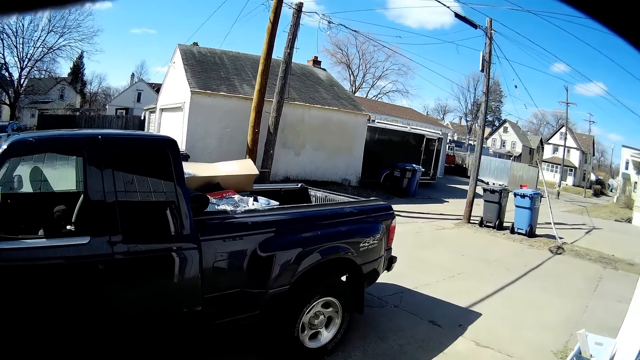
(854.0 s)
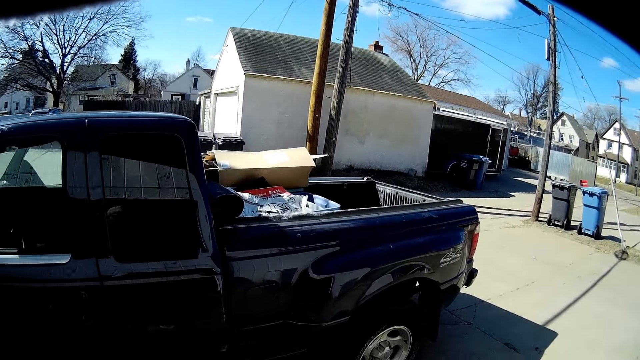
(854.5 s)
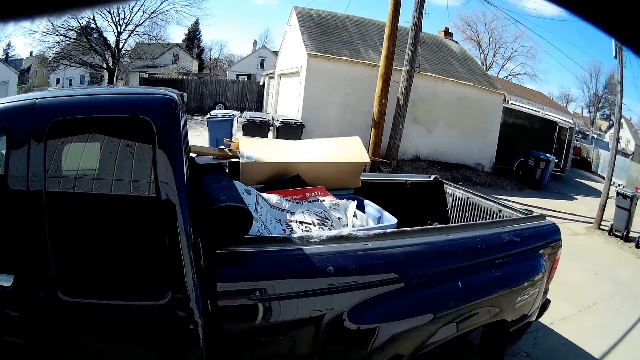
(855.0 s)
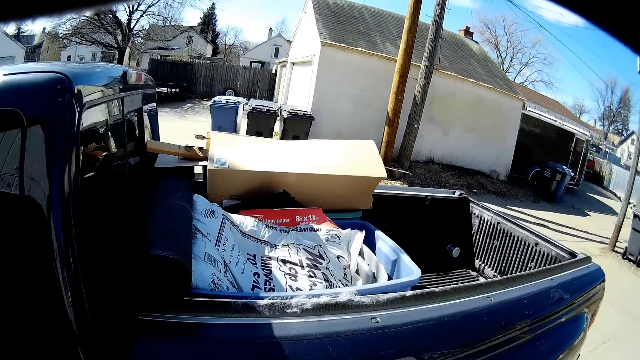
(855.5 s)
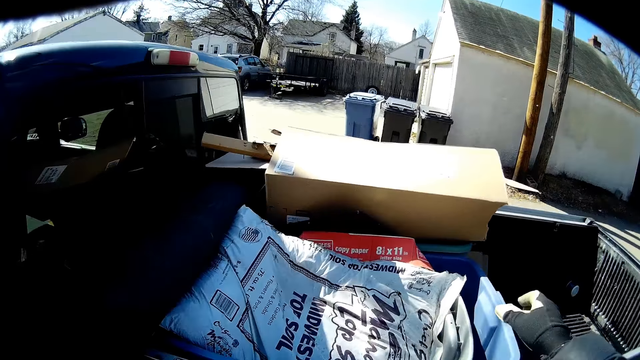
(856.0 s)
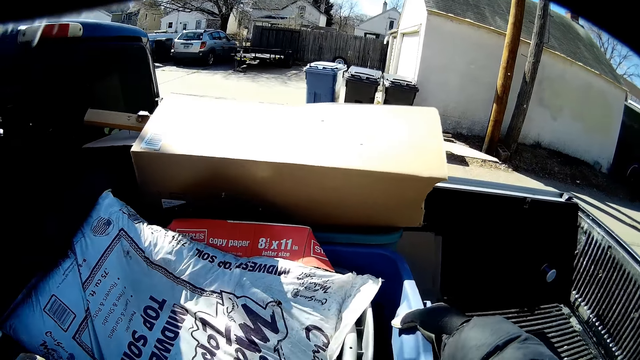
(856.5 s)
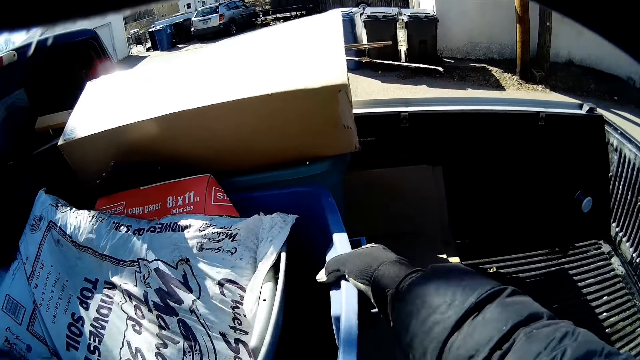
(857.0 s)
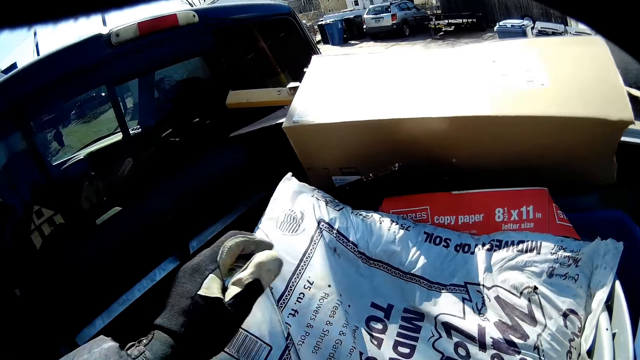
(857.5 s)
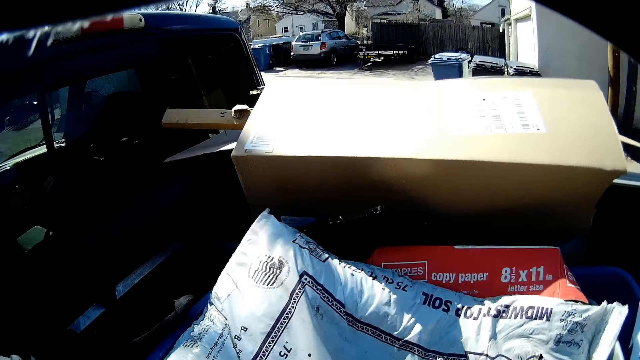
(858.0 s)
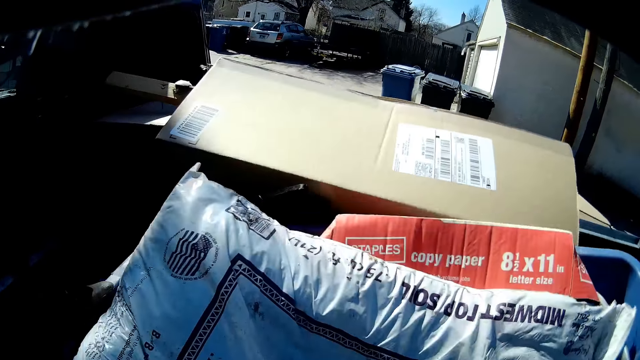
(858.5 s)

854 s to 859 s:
The camera wearer takes the plastic basket.

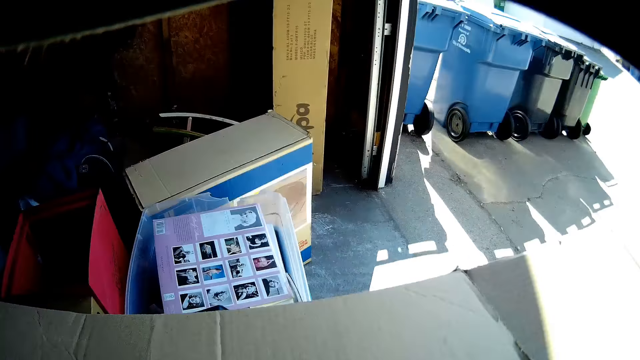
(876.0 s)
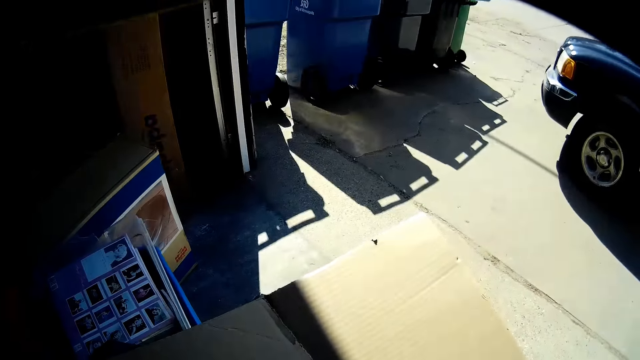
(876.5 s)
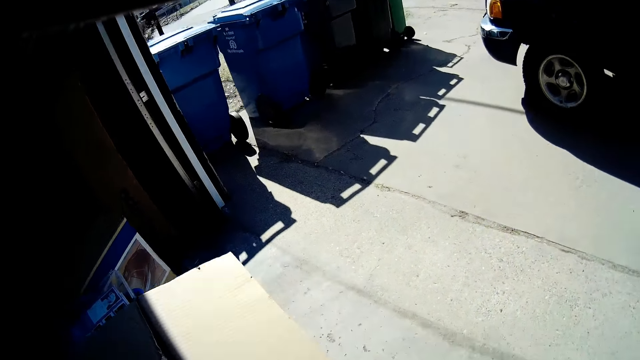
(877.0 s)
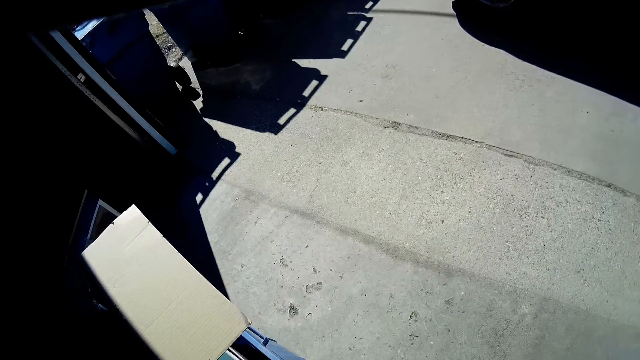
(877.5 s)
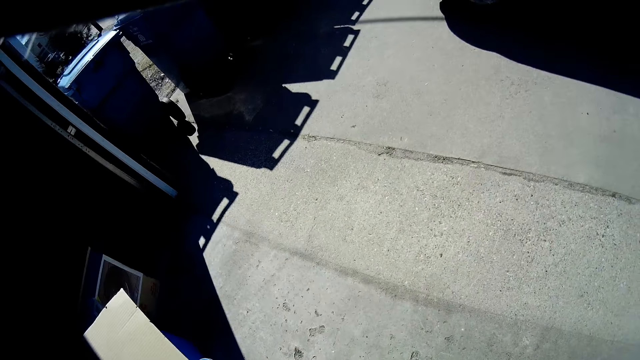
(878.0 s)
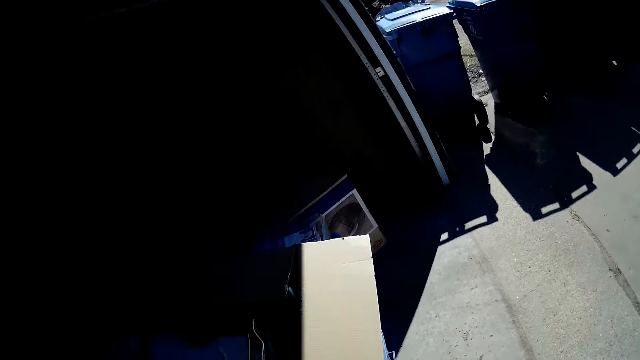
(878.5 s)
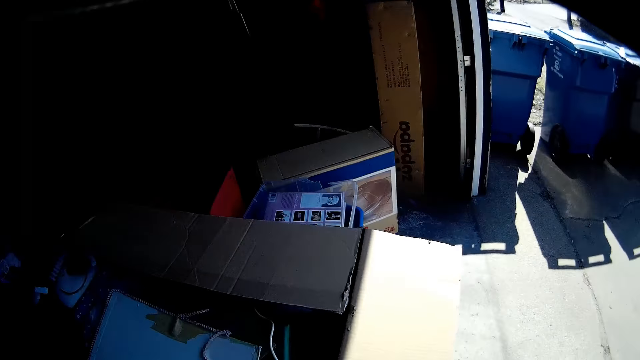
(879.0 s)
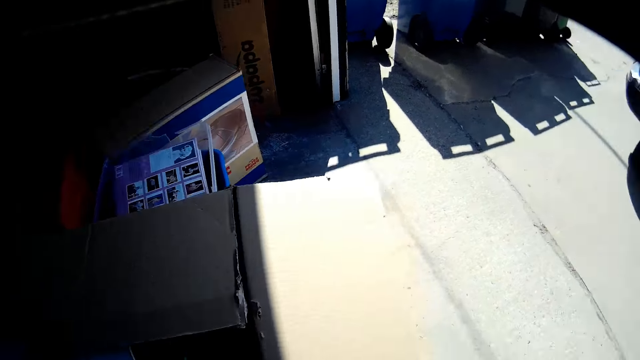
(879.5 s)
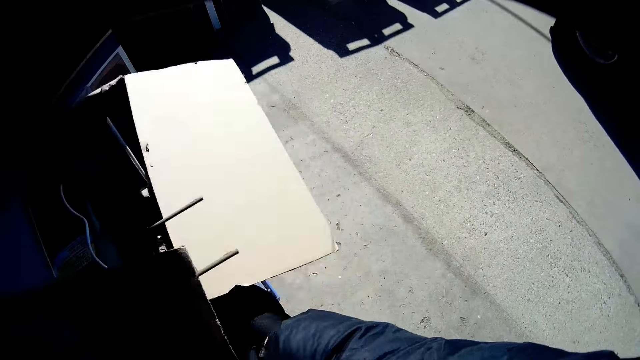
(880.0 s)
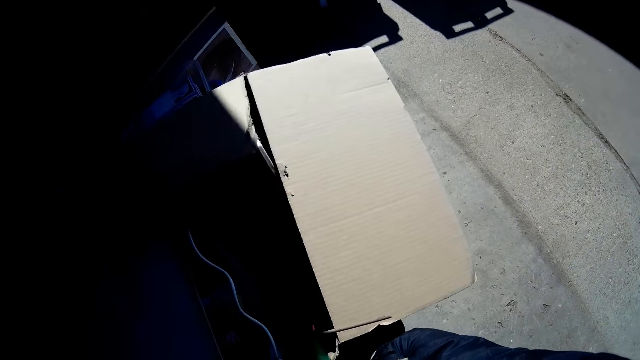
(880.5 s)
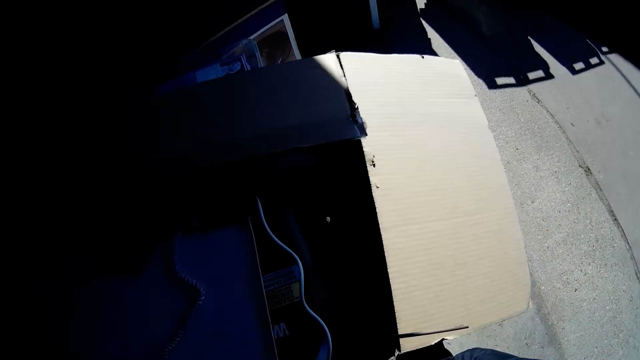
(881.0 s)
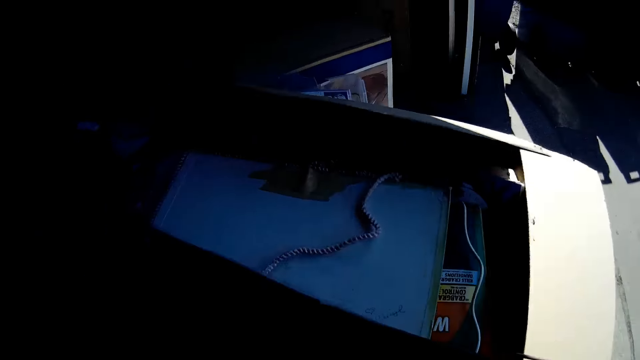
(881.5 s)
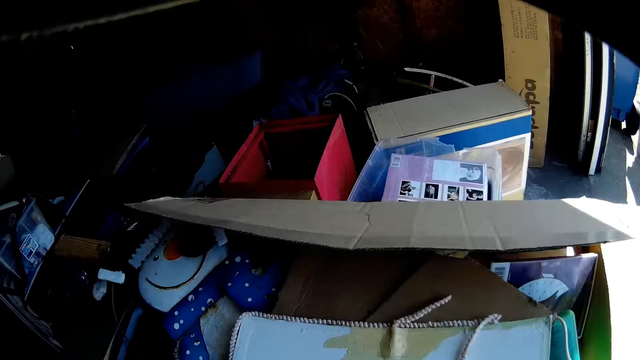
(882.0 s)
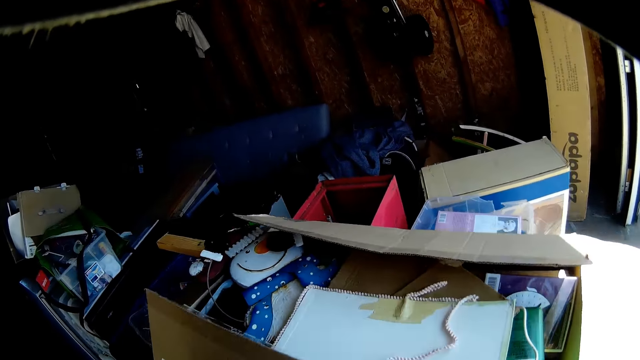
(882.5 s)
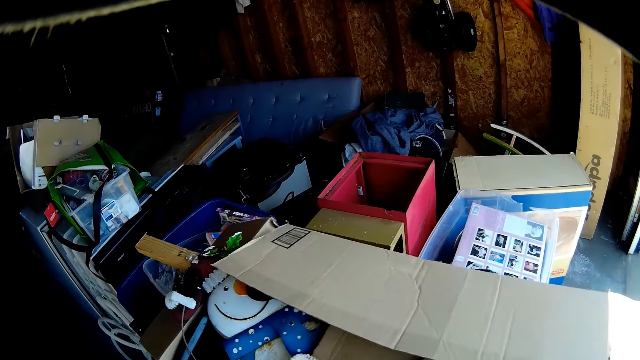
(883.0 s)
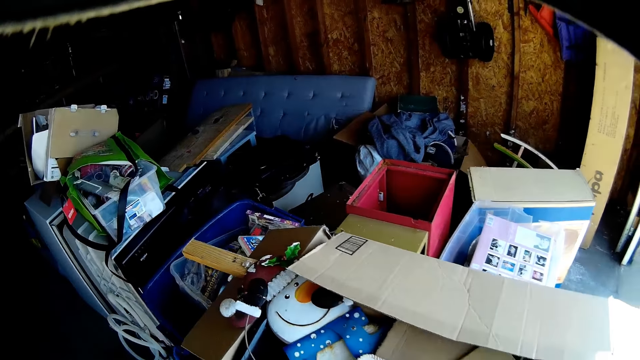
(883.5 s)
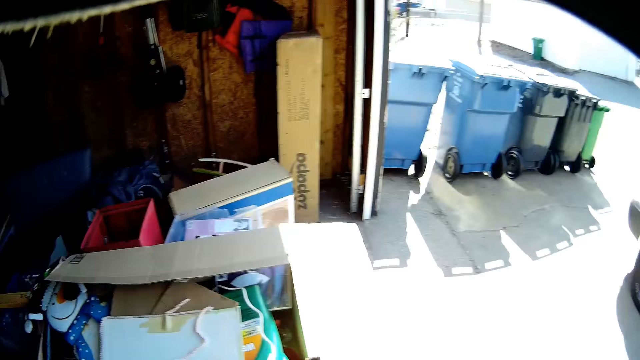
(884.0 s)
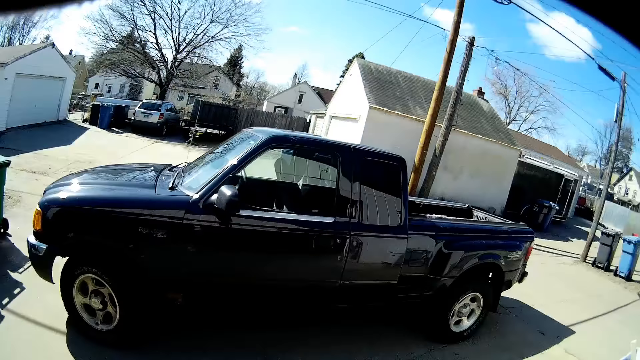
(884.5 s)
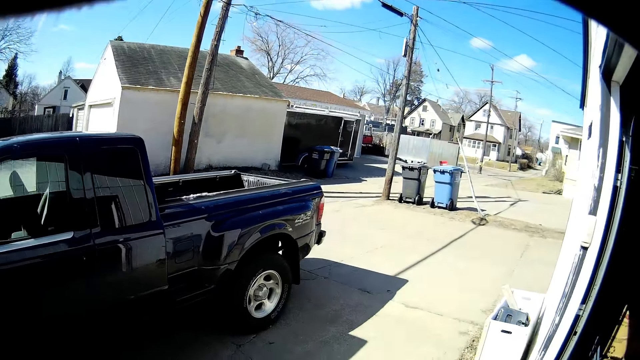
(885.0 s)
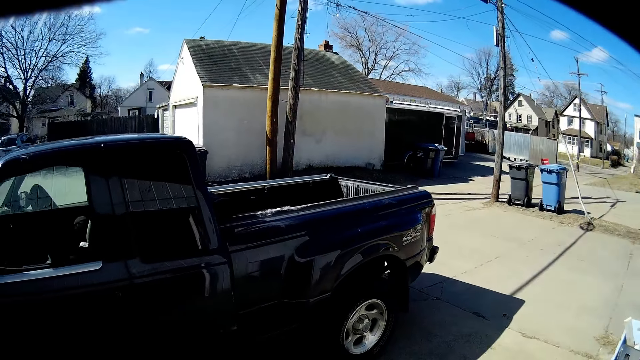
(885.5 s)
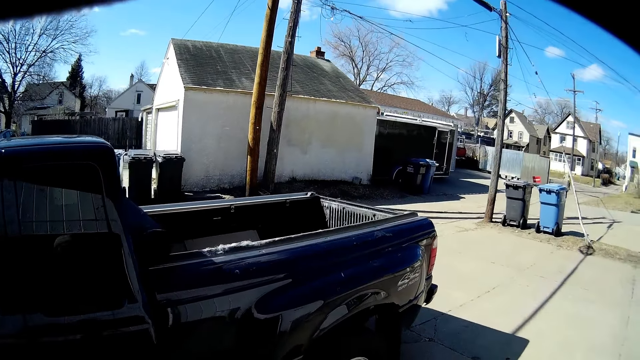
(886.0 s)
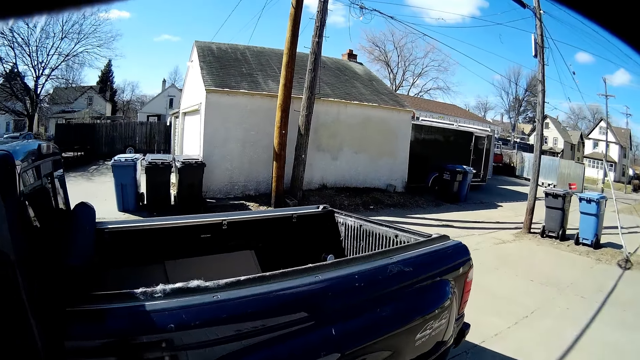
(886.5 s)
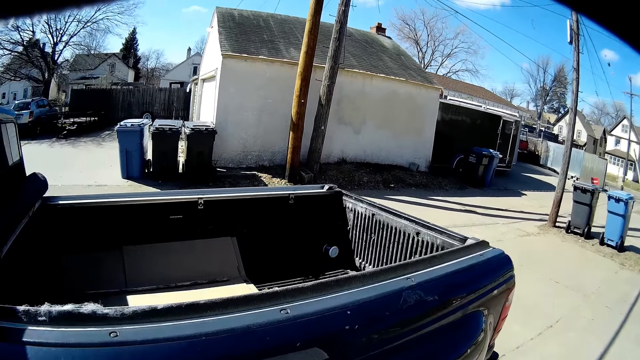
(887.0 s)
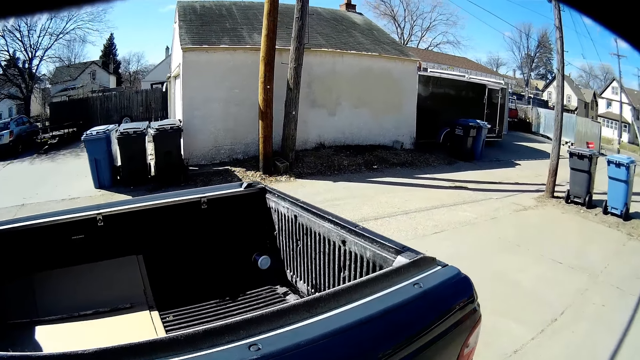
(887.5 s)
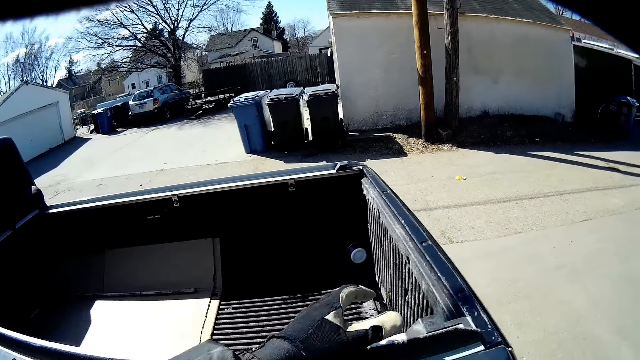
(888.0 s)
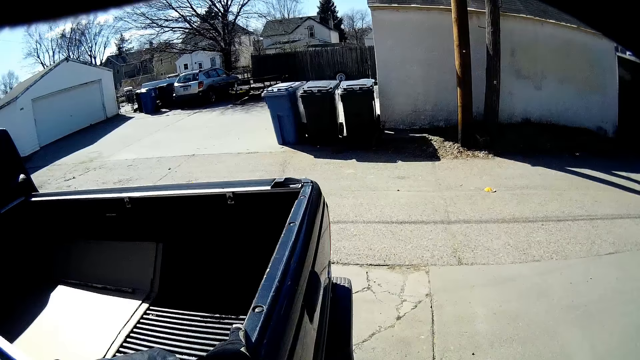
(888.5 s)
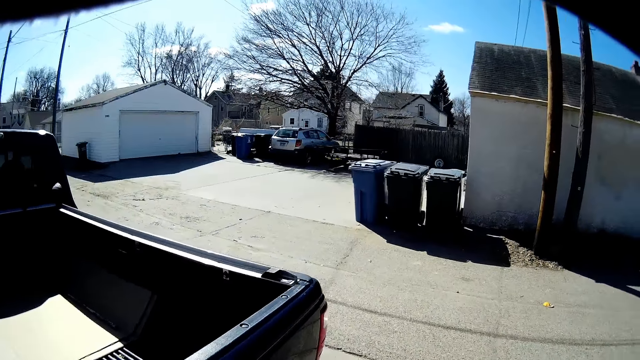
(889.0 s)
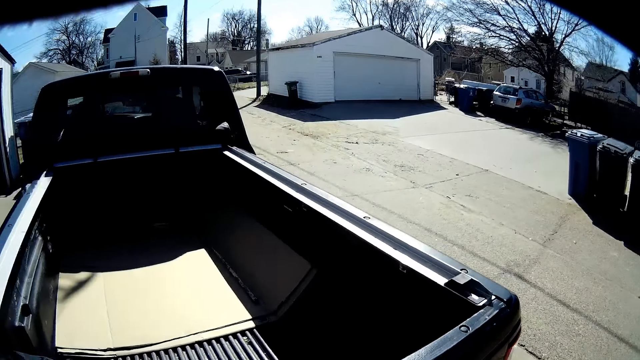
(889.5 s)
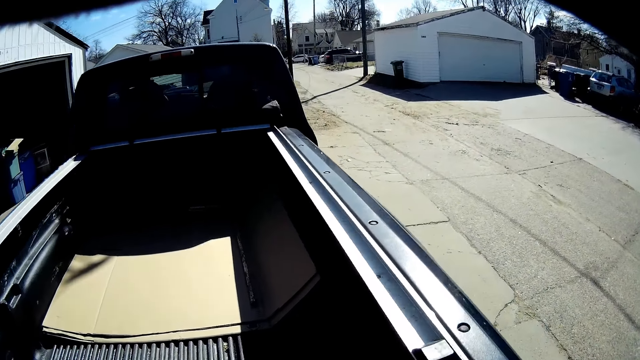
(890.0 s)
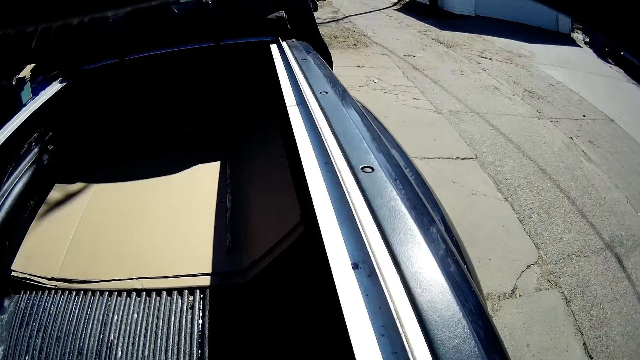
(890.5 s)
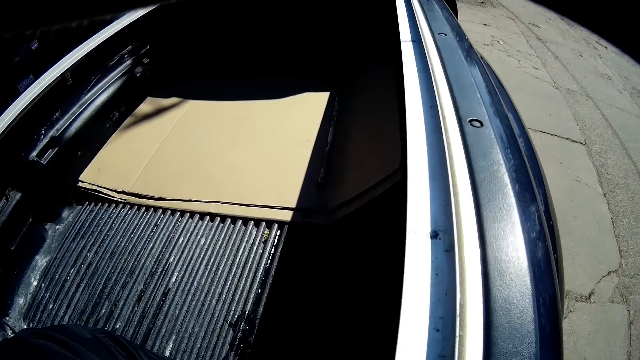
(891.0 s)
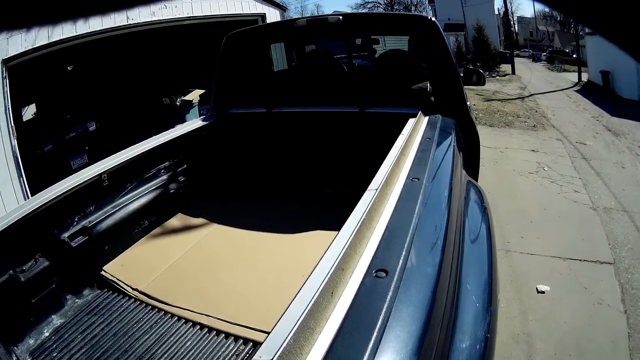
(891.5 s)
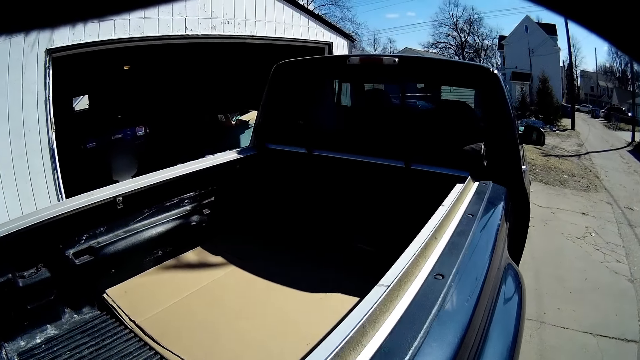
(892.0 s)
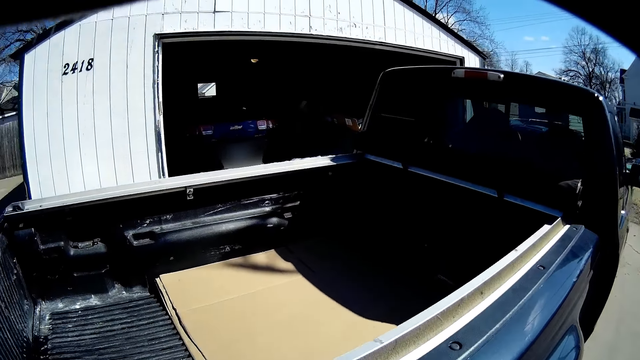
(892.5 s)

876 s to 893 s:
The camera wearer puts the basin down. They walk towards the car. They take wood from the car.
